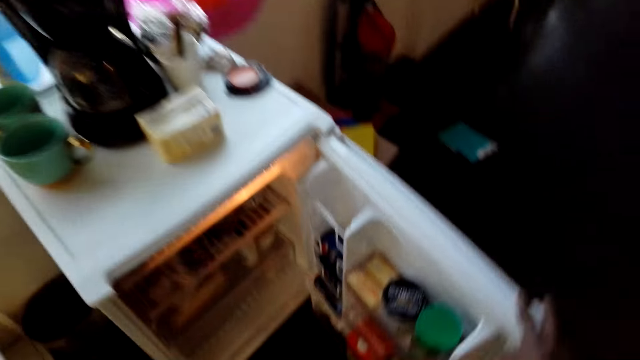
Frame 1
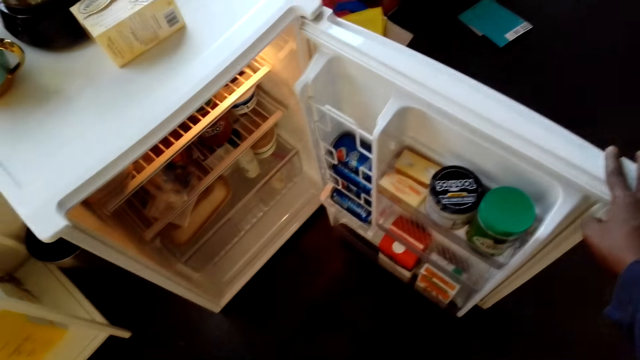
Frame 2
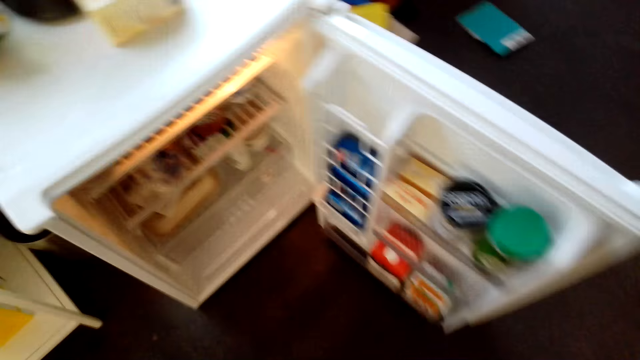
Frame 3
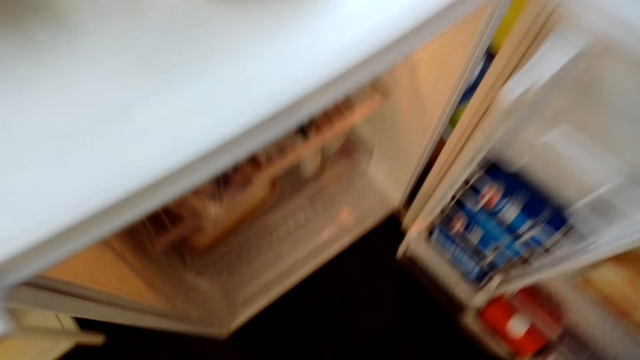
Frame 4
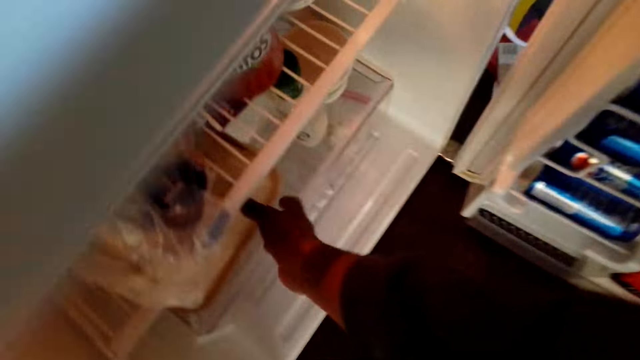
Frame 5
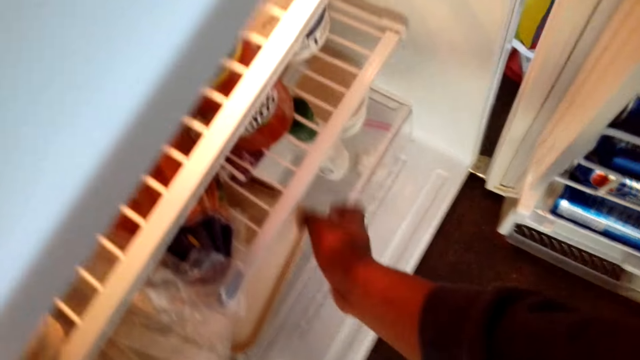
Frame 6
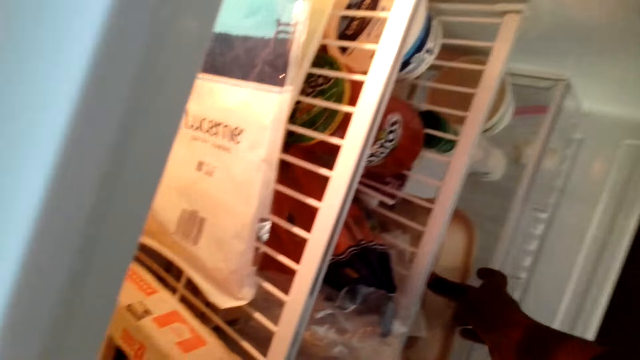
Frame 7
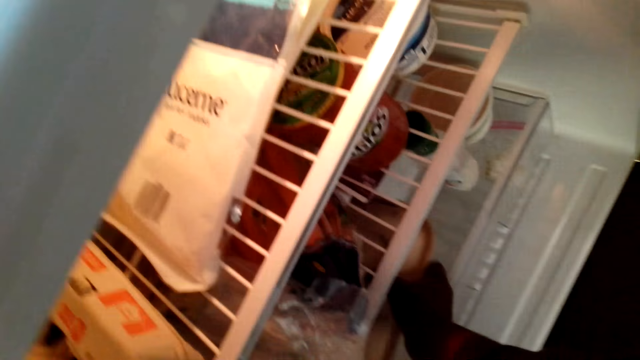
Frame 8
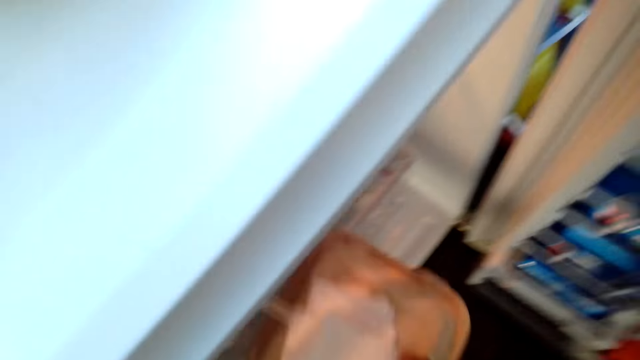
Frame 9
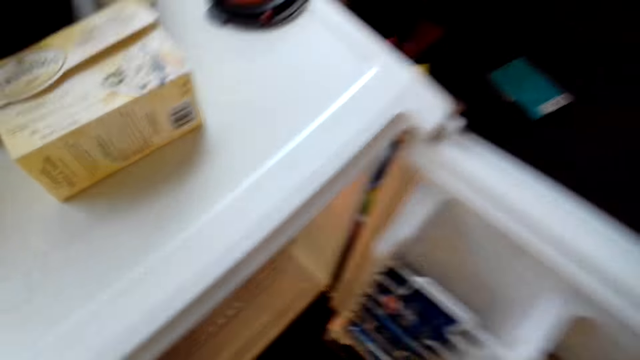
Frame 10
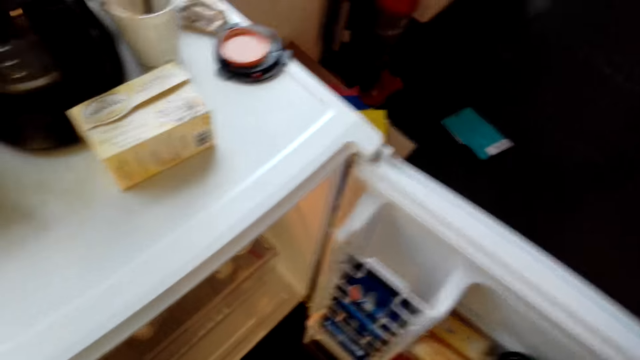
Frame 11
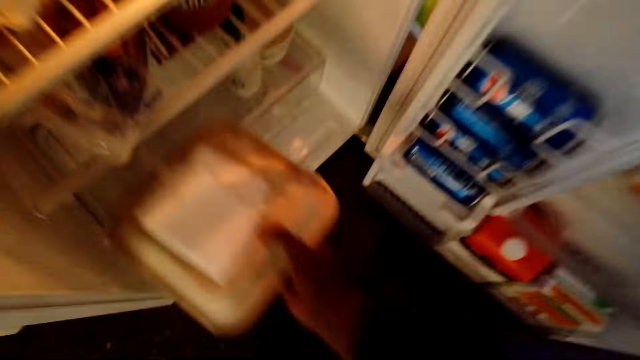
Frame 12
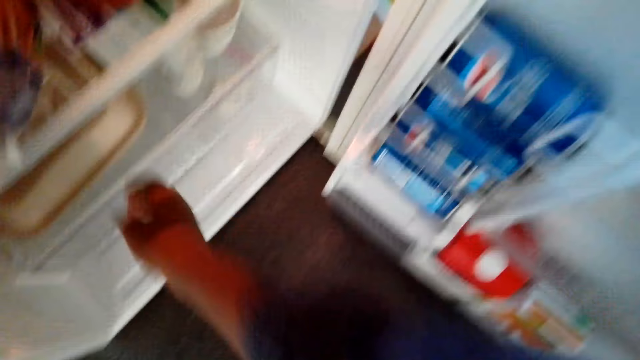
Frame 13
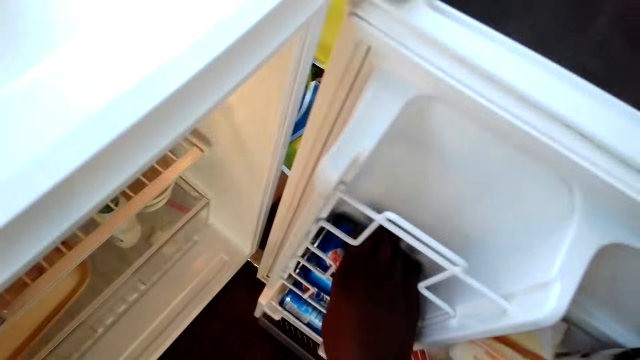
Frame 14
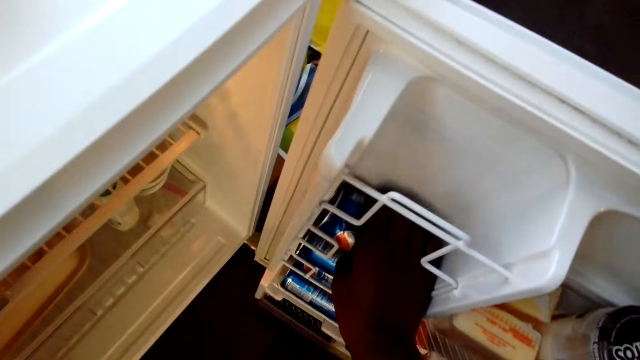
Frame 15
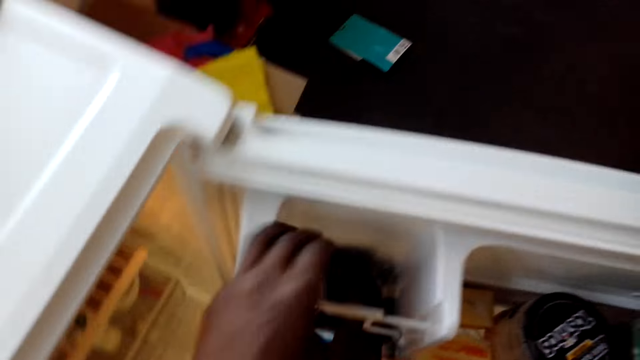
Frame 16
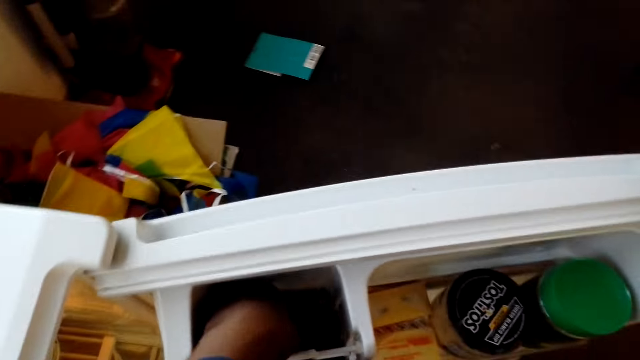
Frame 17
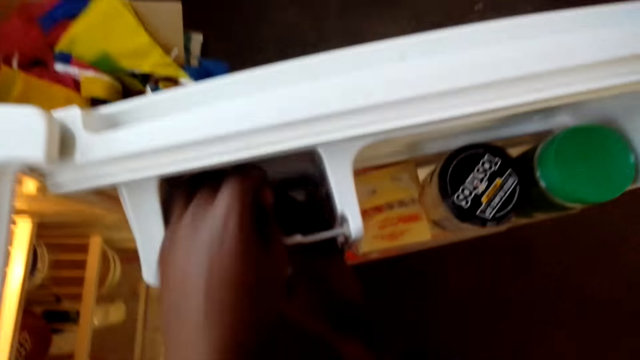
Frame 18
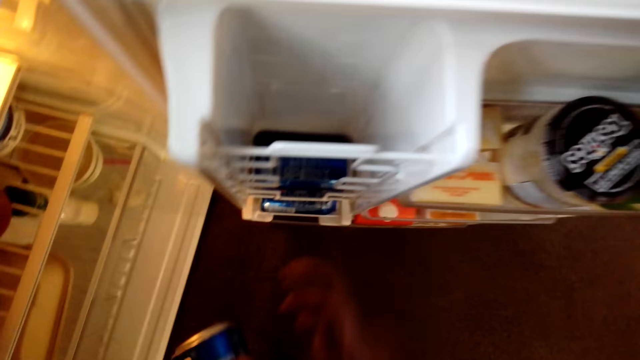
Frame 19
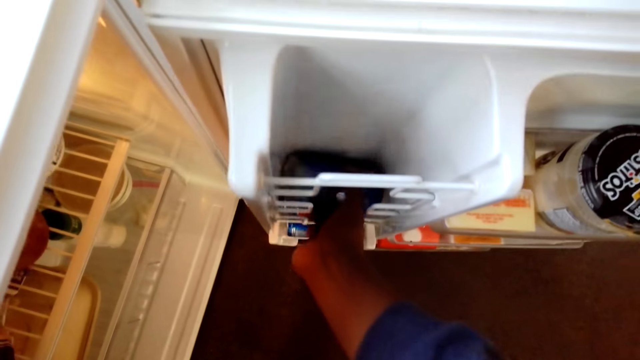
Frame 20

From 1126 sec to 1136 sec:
The camera wearer opens the fridge with his right hand. He picks something from the fridge. He puts something in the fridge. He picks a soft drink from the fridge.

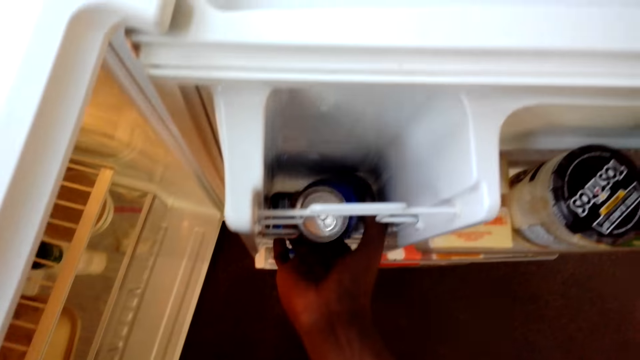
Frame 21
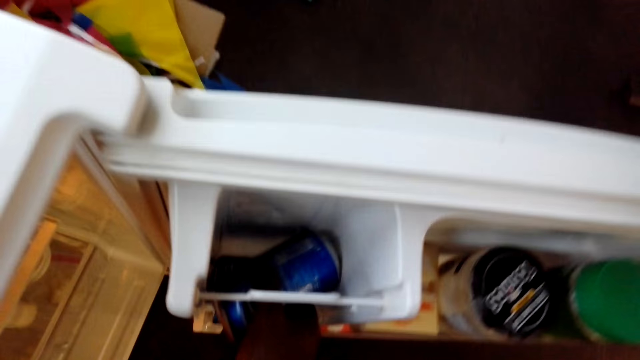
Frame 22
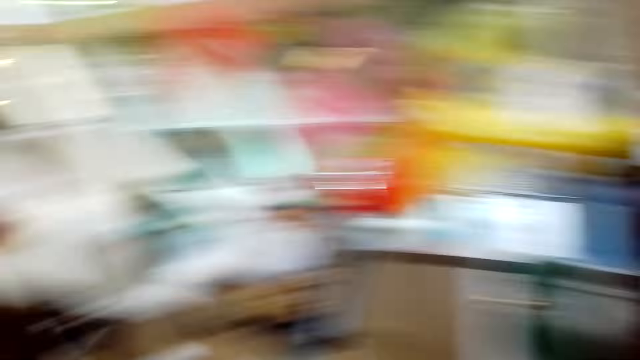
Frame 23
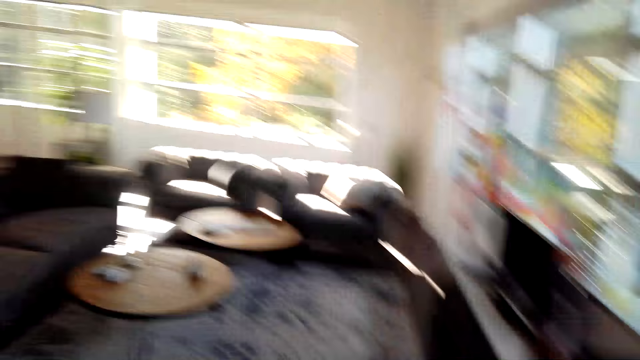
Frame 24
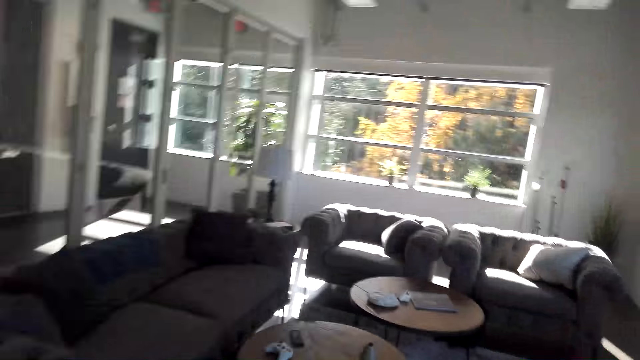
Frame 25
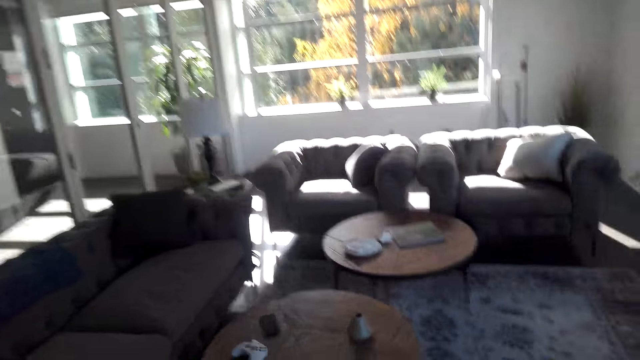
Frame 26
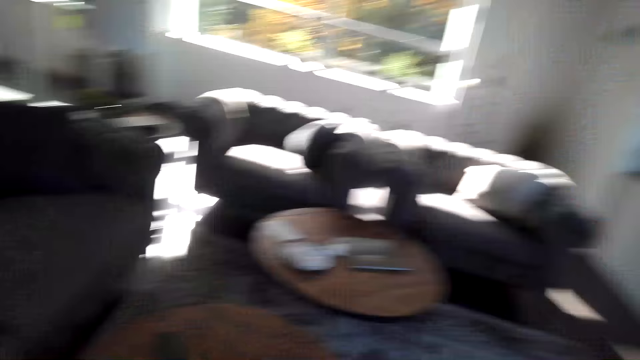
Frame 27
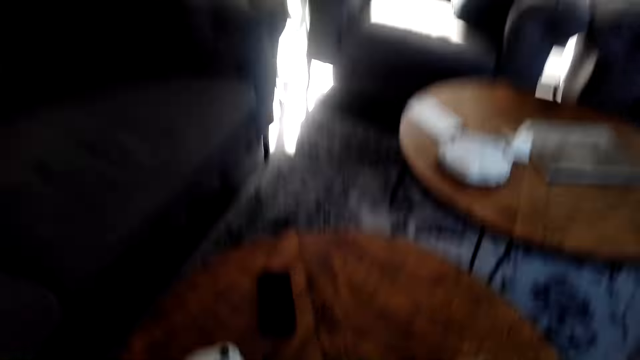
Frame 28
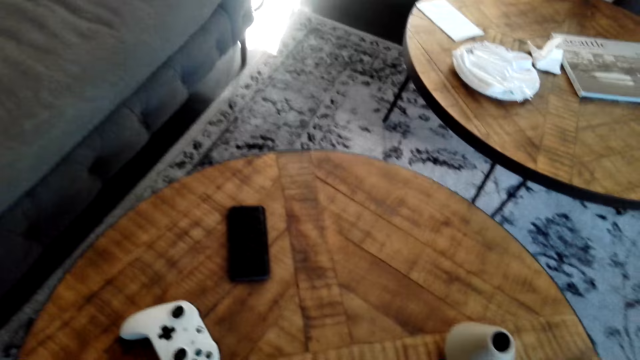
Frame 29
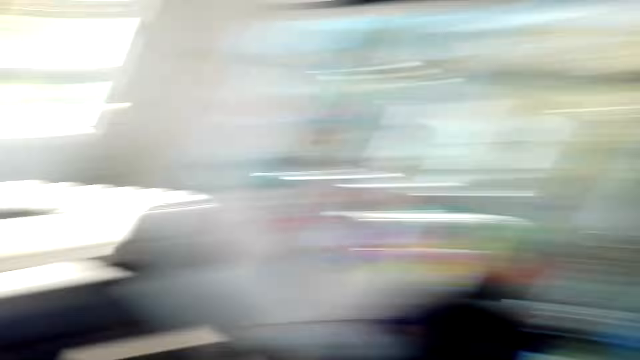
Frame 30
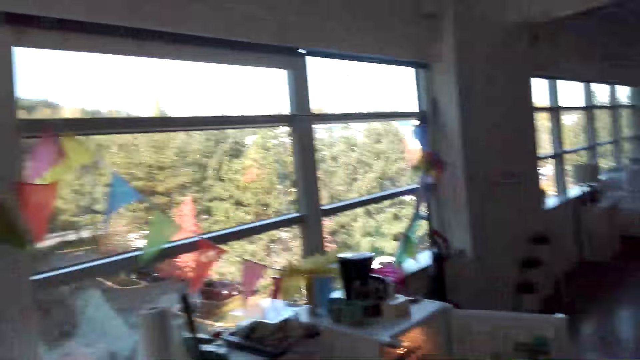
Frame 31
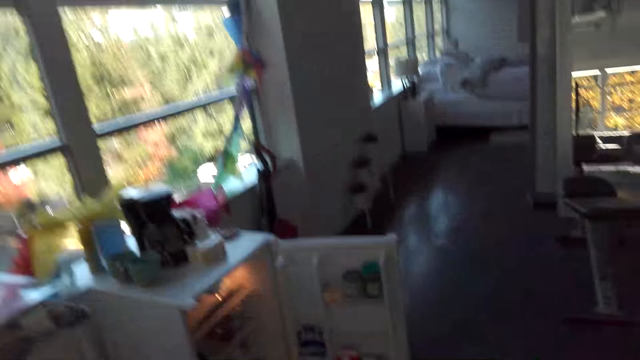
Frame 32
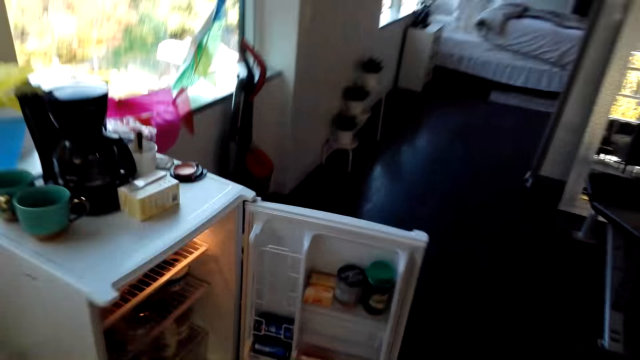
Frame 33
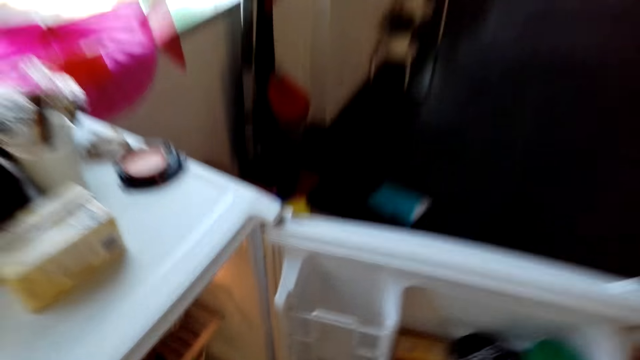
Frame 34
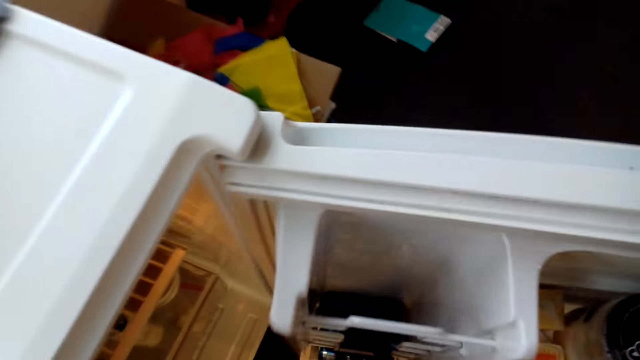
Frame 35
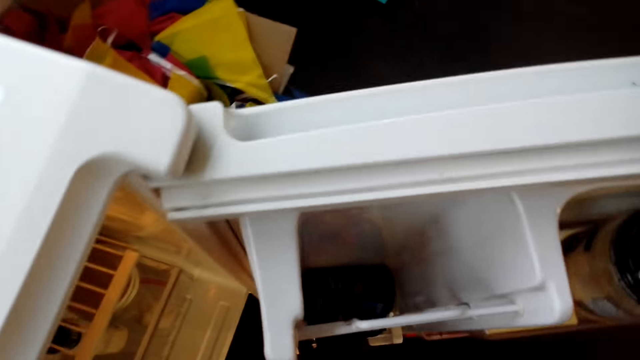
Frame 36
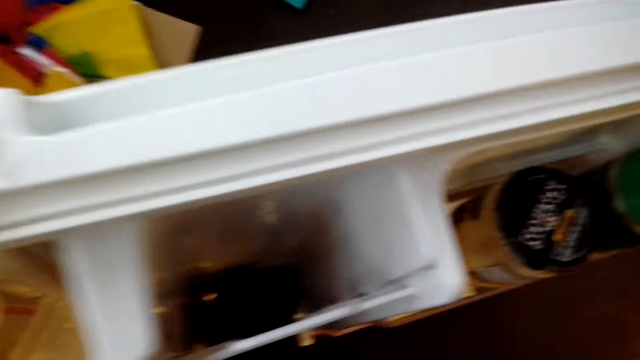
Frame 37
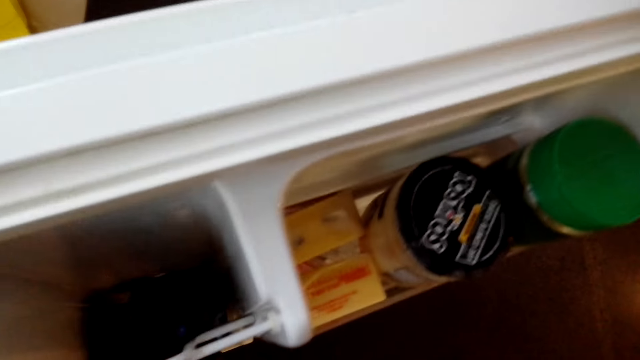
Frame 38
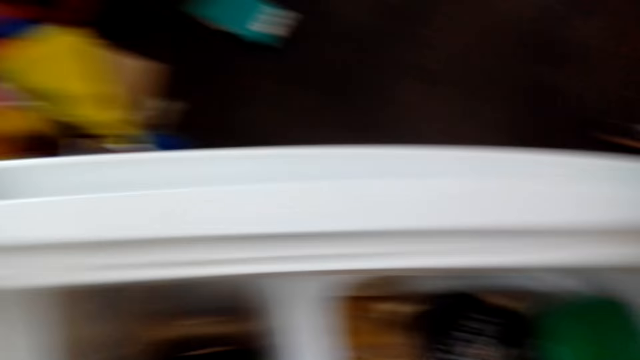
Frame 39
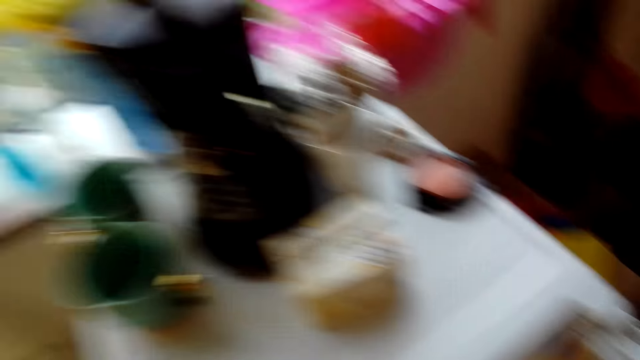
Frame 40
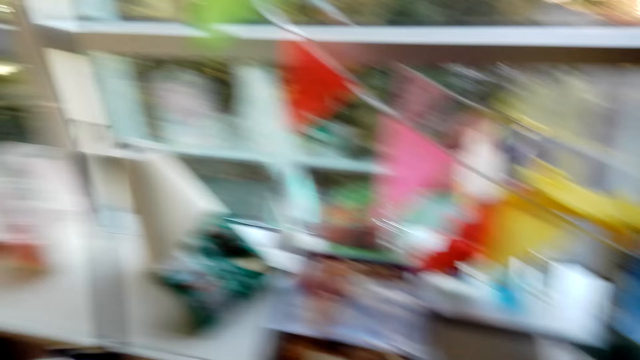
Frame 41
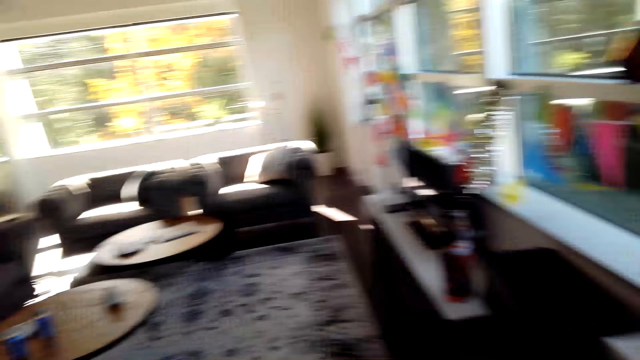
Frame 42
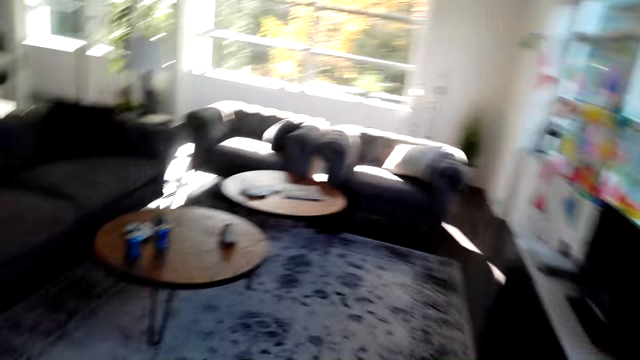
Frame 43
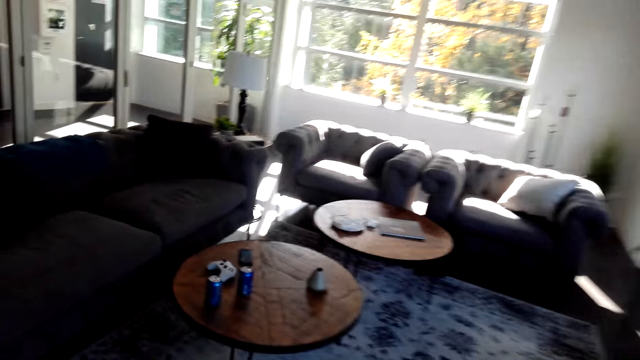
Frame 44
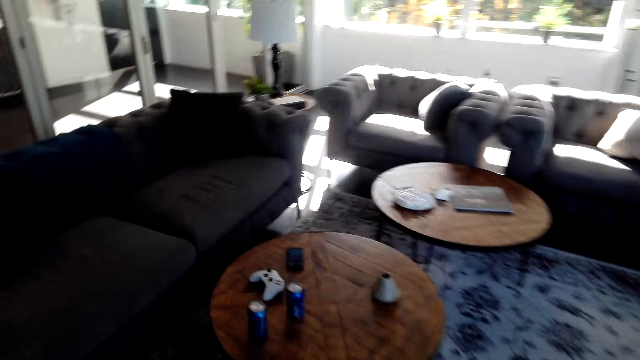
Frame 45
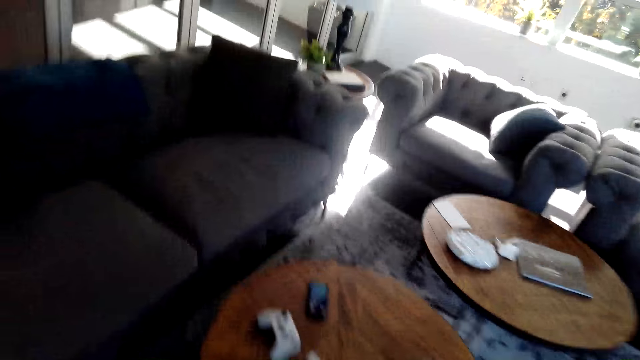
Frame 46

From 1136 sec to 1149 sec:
The camera wearer walks around the house. They place the drinks on the table. They walk around the house. They pick a soft drink from the fridge. They walk around the house.
